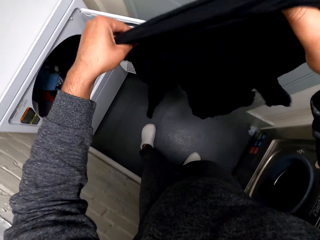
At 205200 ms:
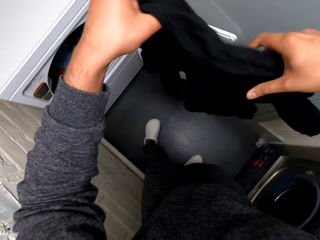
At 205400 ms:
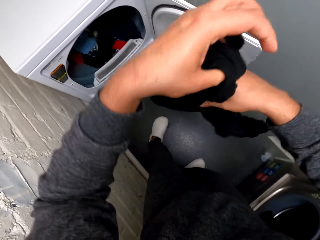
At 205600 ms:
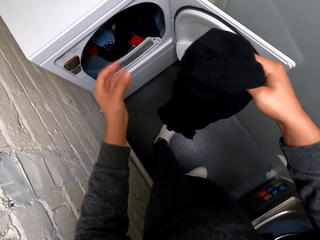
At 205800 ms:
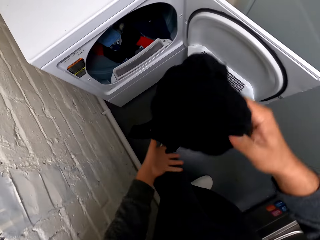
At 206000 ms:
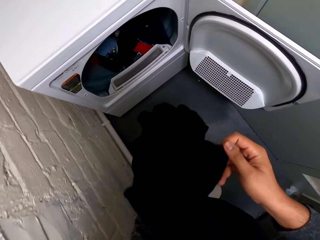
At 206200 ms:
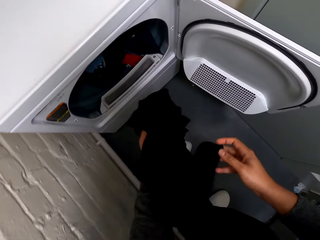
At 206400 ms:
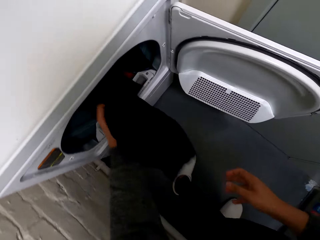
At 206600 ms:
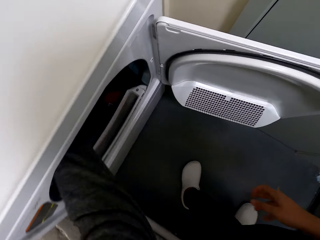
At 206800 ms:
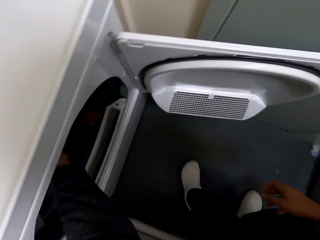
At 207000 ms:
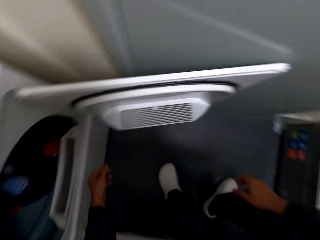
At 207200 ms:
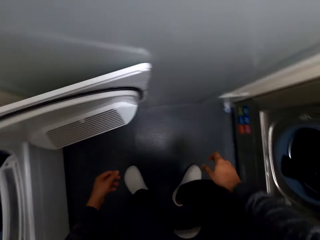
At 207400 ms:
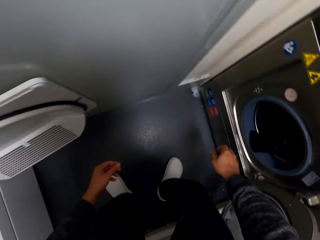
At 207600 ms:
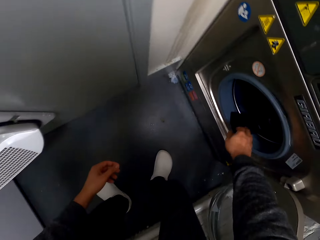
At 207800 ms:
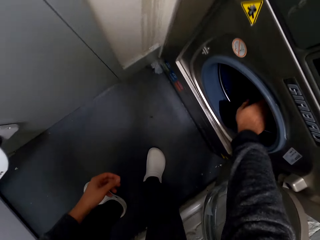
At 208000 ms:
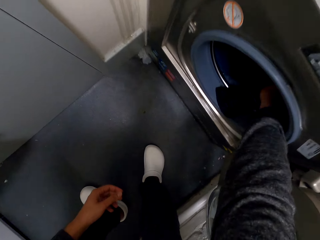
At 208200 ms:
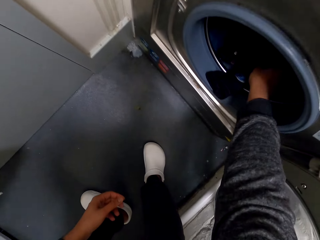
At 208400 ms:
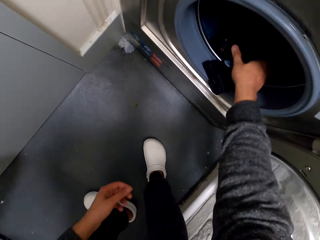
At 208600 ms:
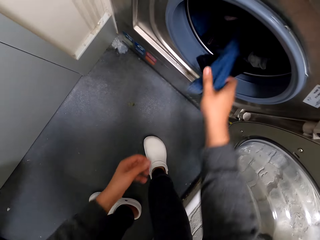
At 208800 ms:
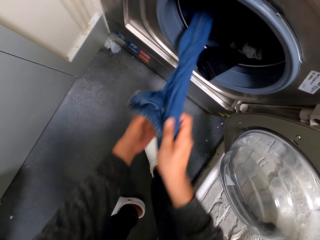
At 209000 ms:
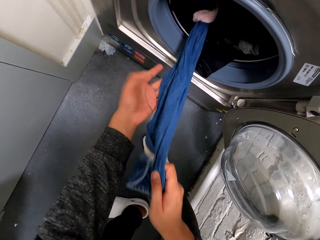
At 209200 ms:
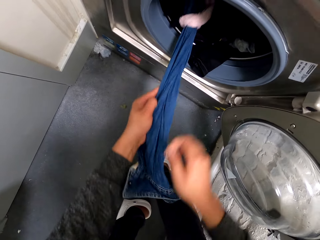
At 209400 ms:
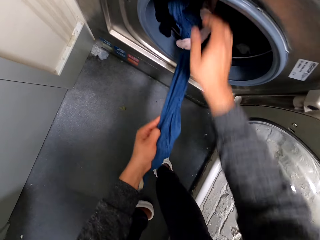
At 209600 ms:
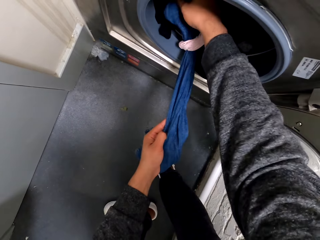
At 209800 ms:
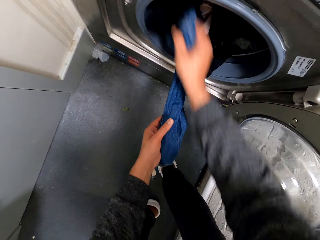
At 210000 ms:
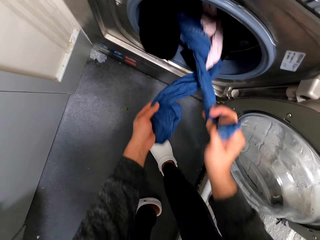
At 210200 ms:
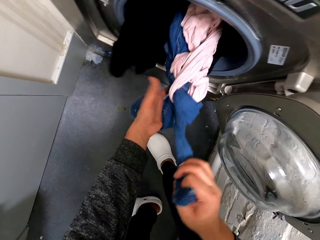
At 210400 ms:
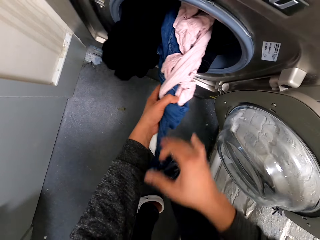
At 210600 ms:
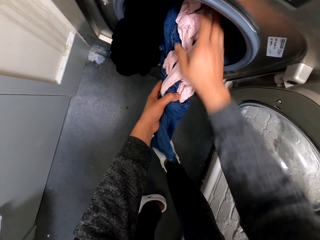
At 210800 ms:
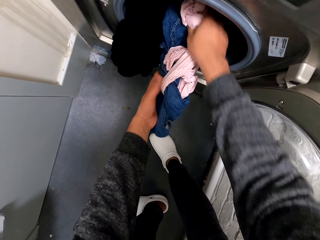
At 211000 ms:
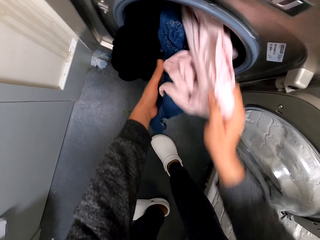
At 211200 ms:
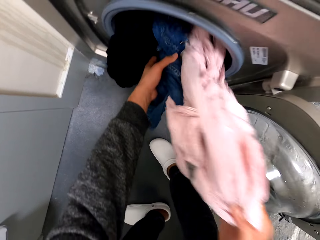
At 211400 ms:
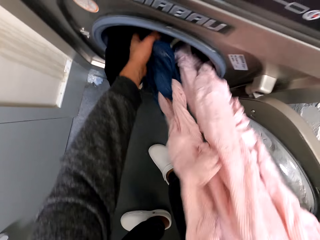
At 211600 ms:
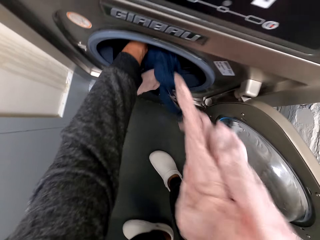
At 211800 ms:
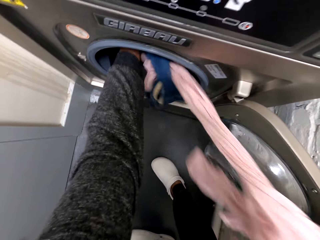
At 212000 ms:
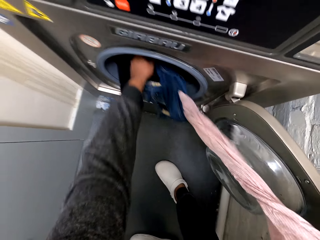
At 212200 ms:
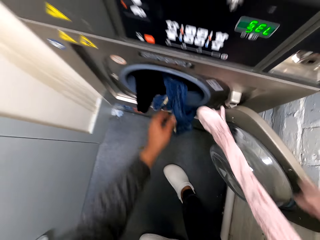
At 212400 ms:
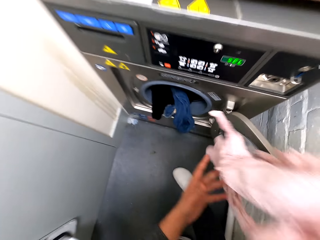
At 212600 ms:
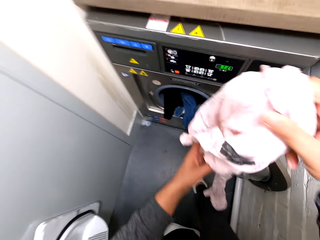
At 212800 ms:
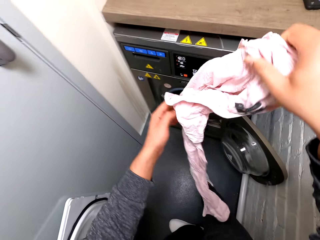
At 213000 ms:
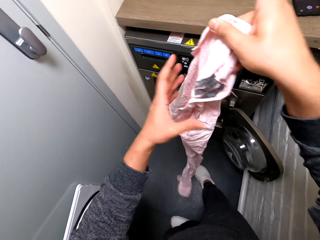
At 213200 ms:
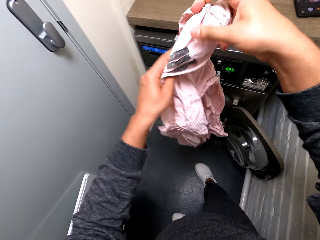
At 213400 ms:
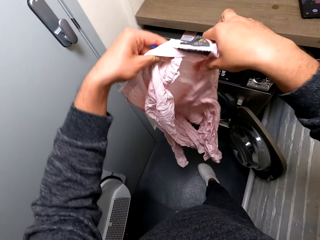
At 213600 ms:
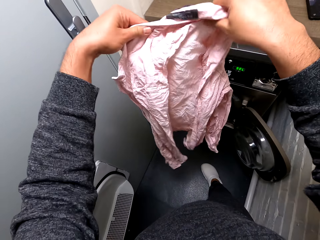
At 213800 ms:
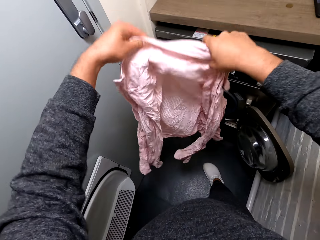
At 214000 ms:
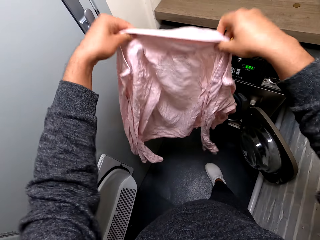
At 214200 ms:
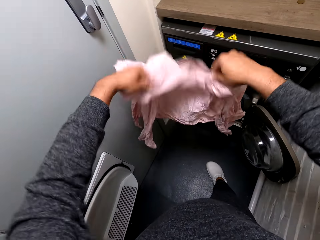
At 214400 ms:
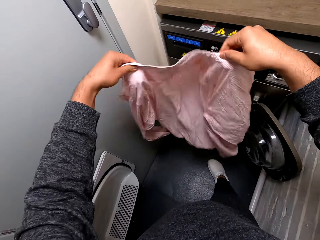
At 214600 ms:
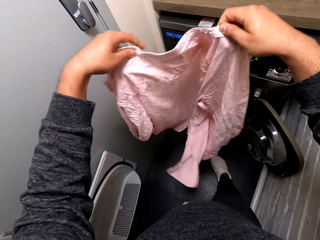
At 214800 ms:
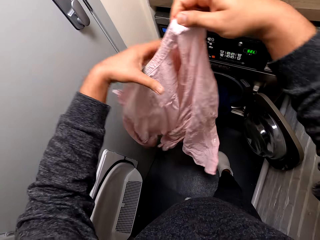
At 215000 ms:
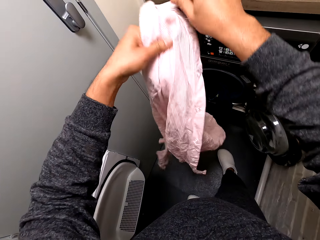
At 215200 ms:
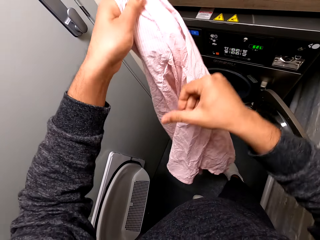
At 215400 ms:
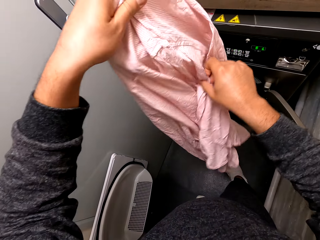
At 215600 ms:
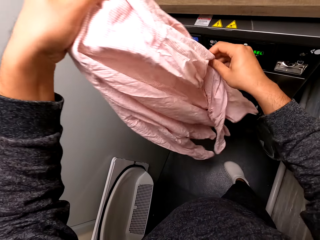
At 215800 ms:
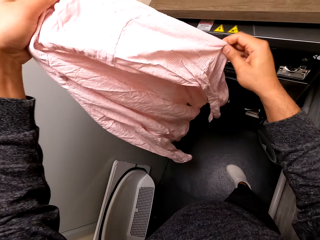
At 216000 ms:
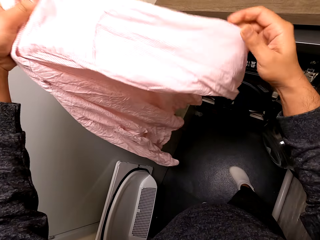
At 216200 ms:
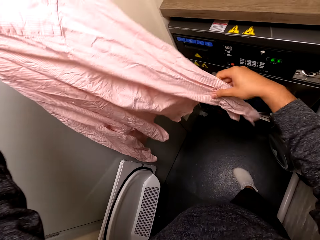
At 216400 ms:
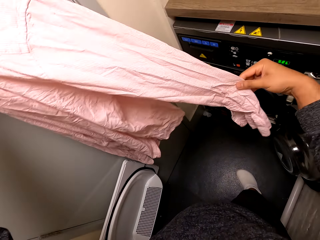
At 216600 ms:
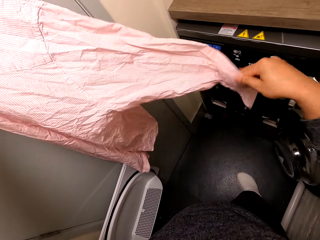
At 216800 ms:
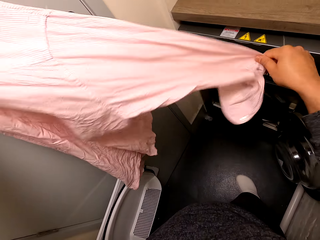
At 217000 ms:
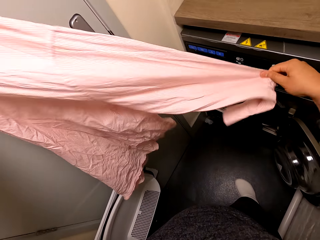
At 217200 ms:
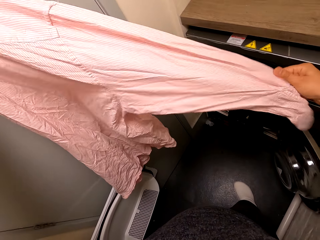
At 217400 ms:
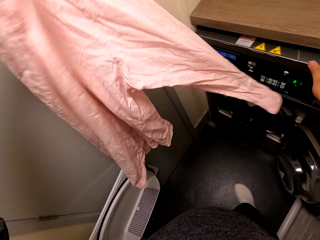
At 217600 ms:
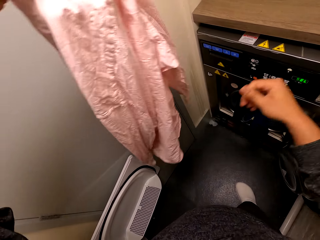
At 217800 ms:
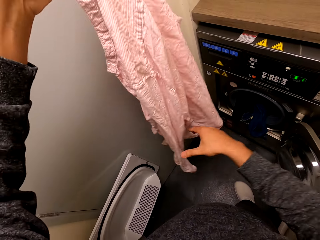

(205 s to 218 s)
The camera wearer puts the sweater in the machine. They remove the shirt from the machine. They hold the shirt.

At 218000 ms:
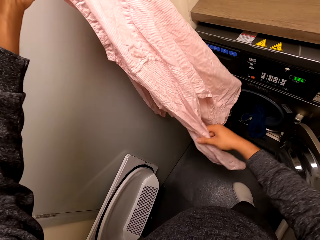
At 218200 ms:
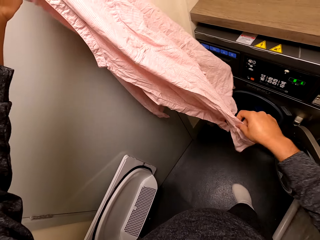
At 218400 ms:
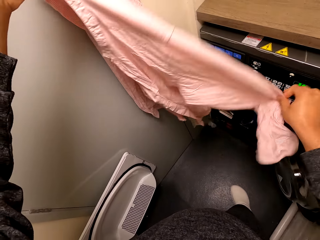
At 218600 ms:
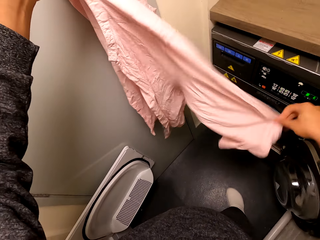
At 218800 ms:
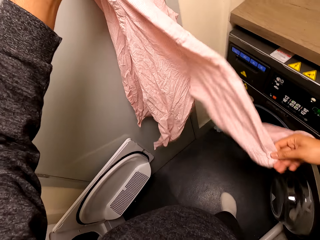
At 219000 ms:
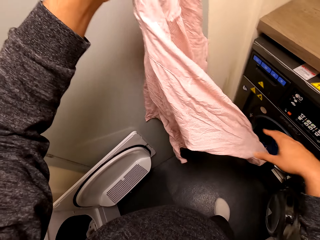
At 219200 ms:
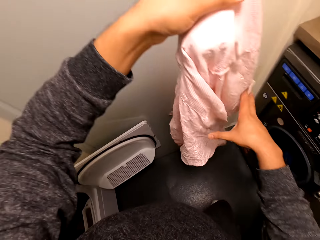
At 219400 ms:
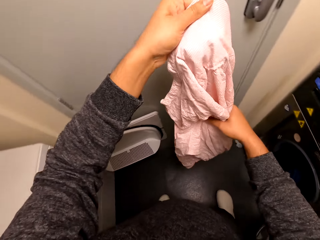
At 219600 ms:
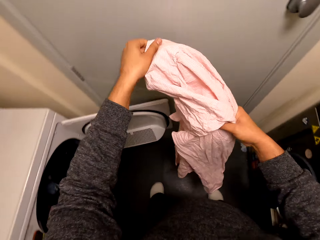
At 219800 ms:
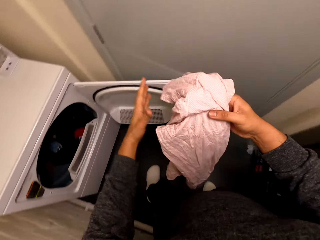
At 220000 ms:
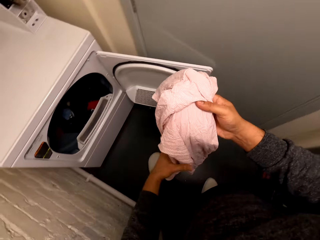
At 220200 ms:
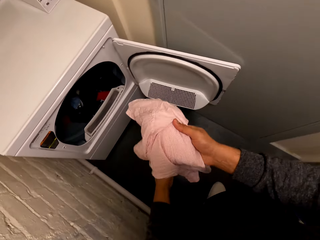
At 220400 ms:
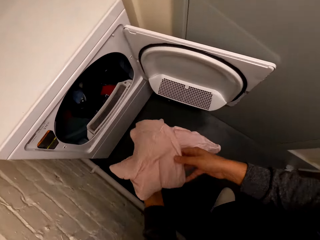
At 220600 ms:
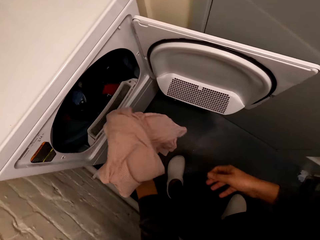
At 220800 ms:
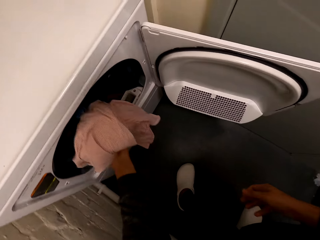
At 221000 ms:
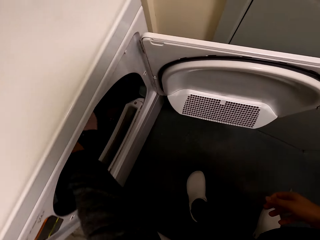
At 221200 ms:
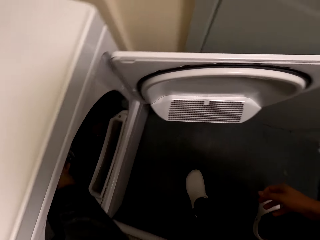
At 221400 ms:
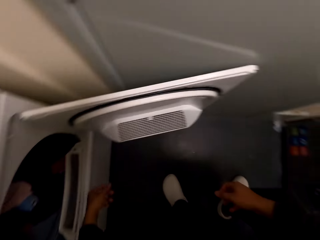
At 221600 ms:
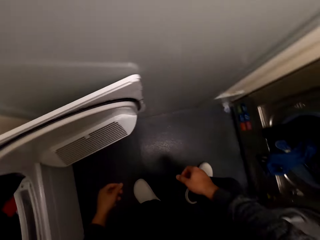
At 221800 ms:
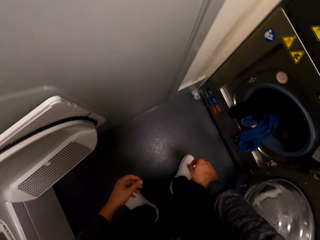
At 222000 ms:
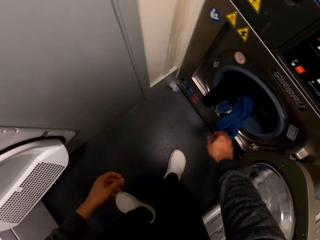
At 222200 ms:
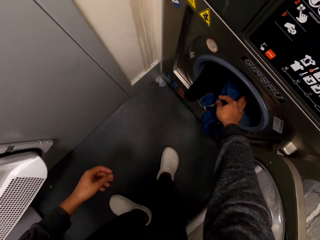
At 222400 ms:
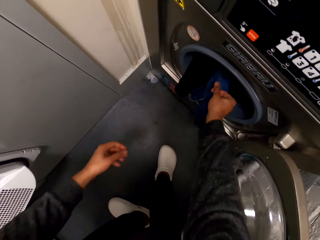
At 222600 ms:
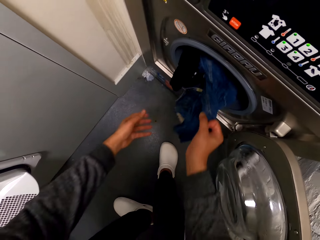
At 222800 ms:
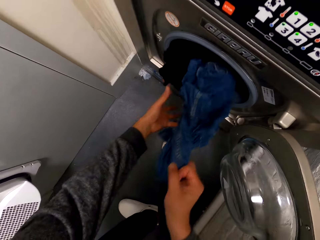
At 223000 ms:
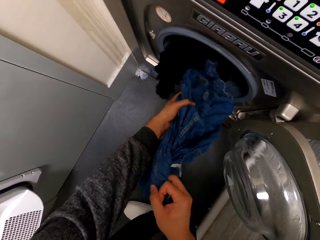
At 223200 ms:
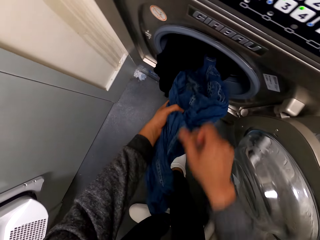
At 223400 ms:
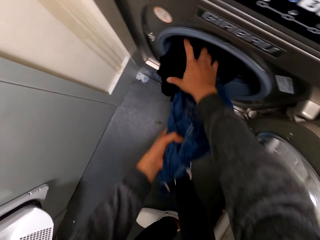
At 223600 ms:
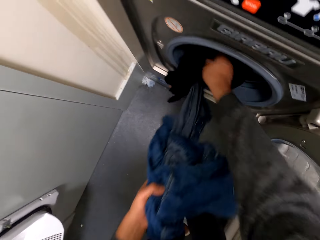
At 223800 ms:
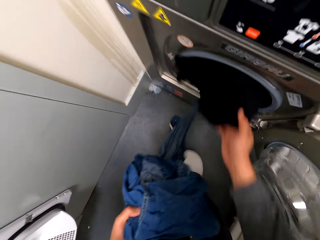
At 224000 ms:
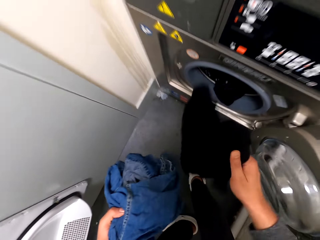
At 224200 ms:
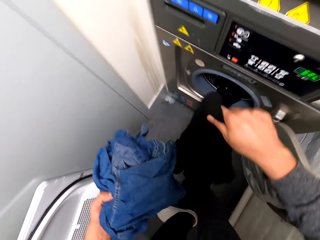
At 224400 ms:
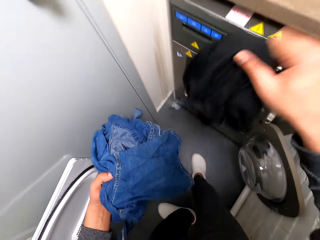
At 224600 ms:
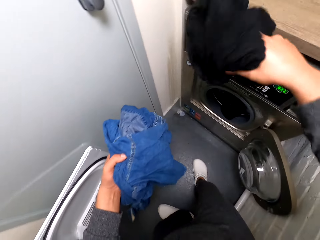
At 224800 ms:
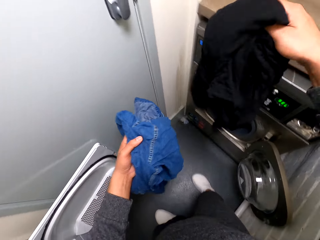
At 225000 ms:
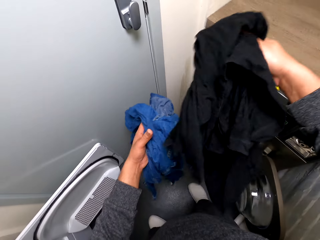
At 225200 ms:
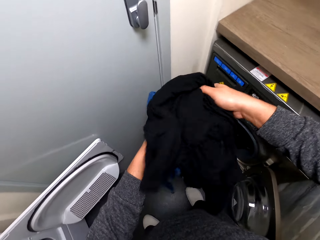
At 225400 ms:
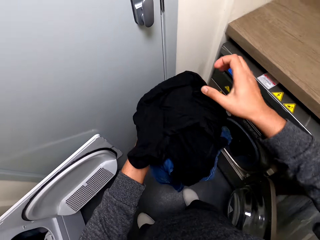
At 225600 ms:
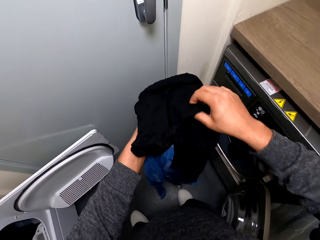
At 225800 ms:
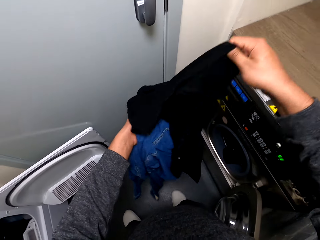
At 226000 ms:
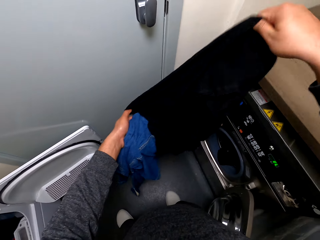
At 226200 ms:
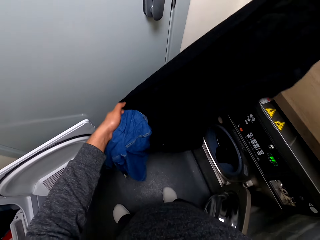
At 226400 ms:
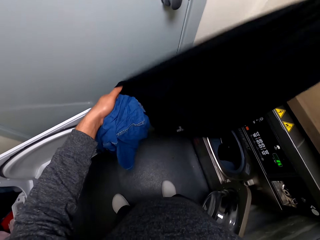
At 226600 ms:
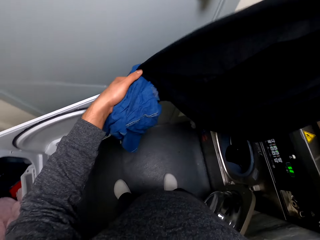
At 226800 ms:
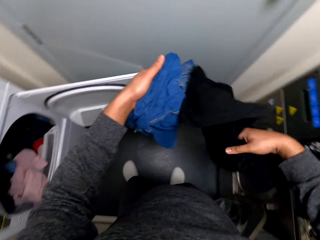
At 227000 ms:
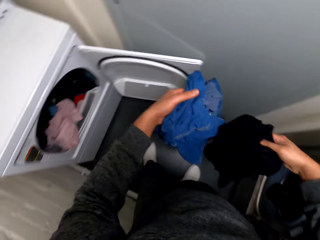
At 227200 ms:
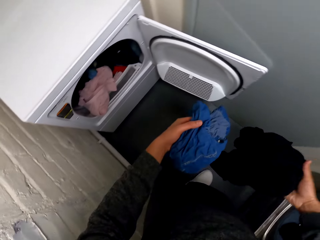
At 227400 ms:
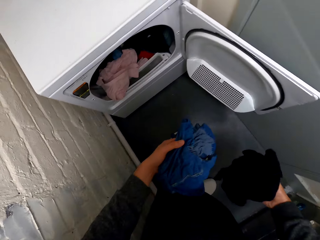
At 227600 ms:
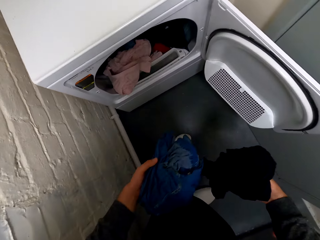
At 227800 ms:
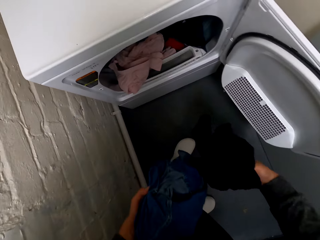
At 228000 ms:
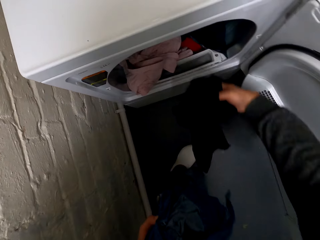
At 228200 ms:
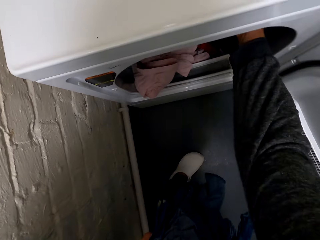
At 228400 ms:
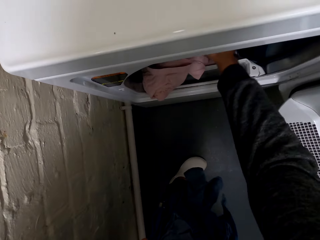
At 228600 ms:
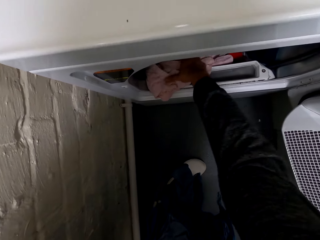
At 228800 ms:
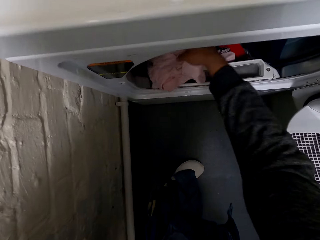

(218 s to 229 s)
The camera wearer puts the shirt in the other machine. They remove the shirt from the machine. They hold the shirt.
